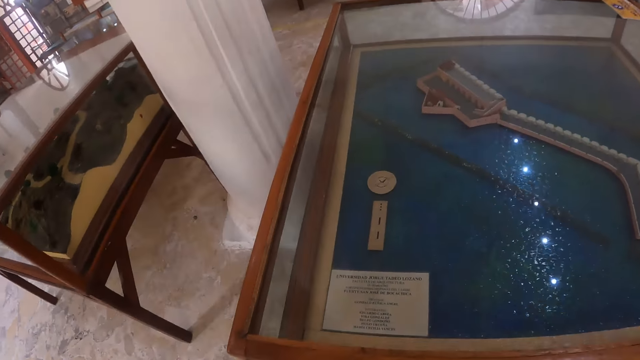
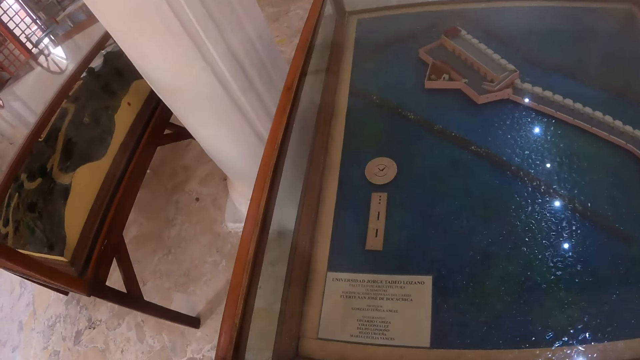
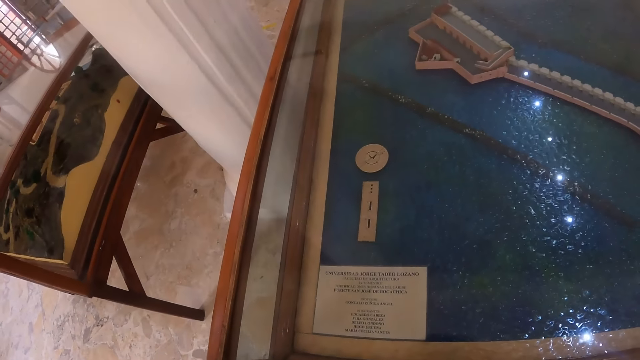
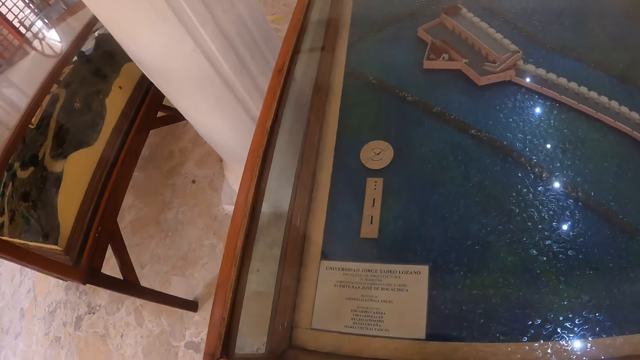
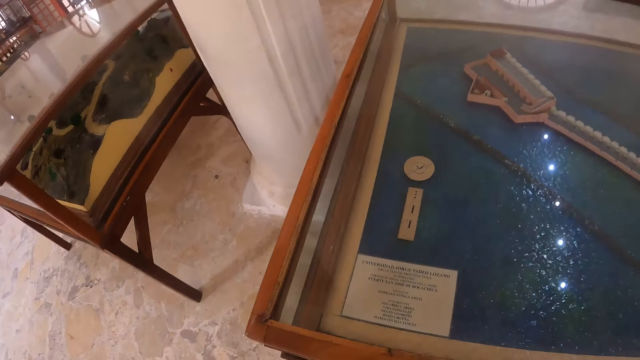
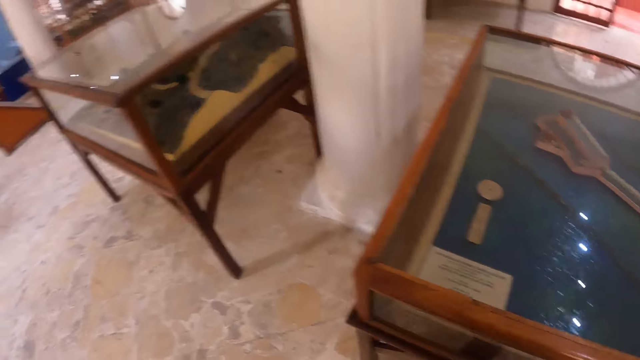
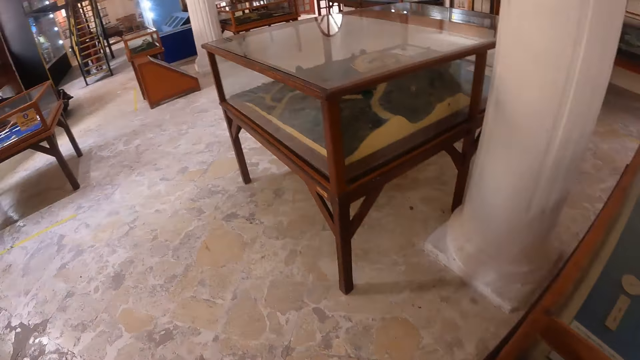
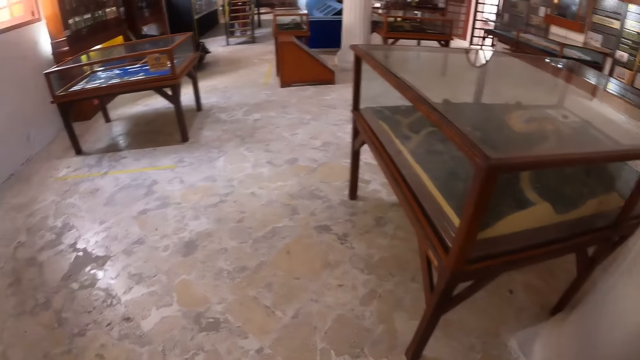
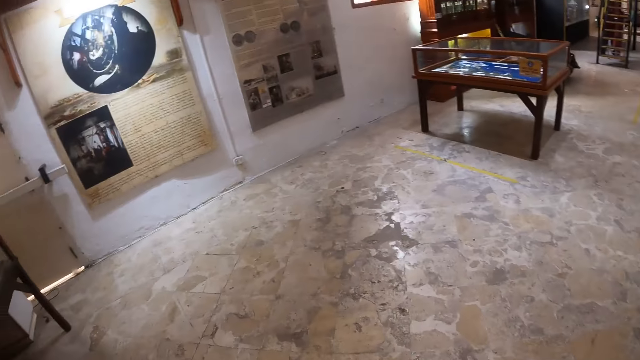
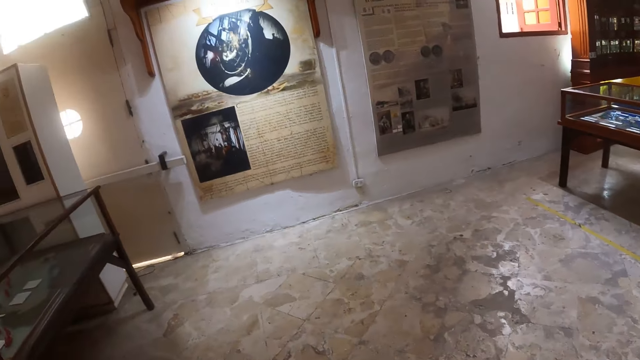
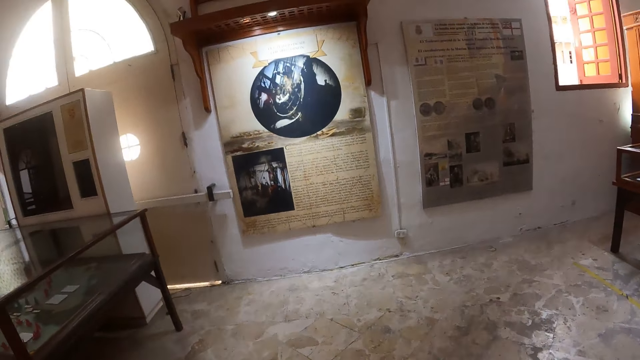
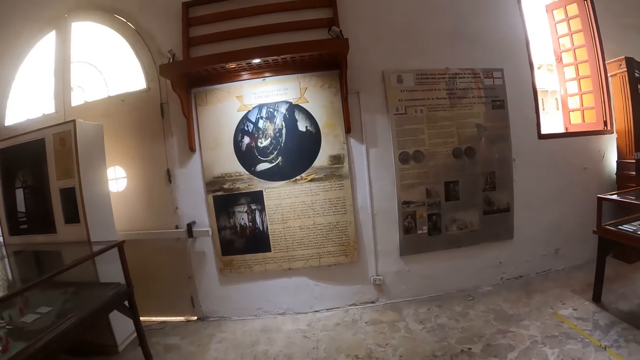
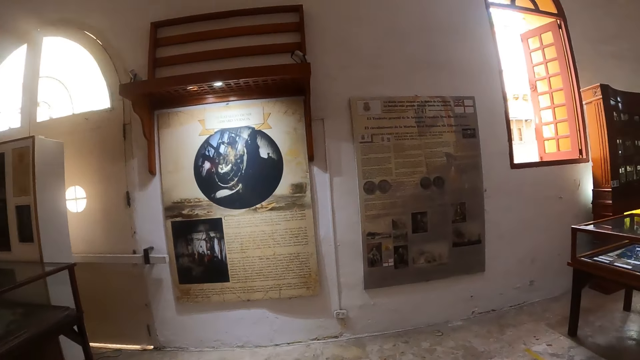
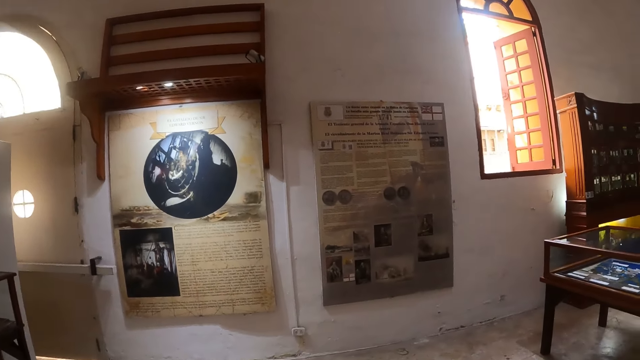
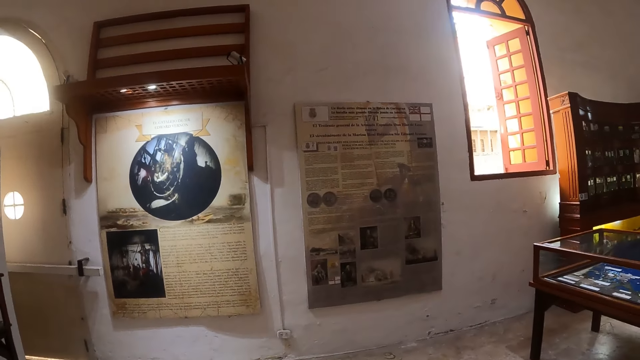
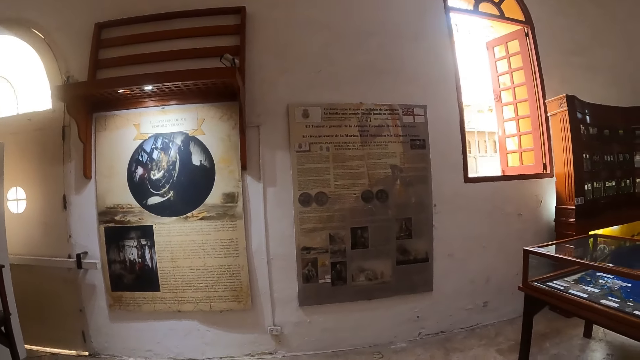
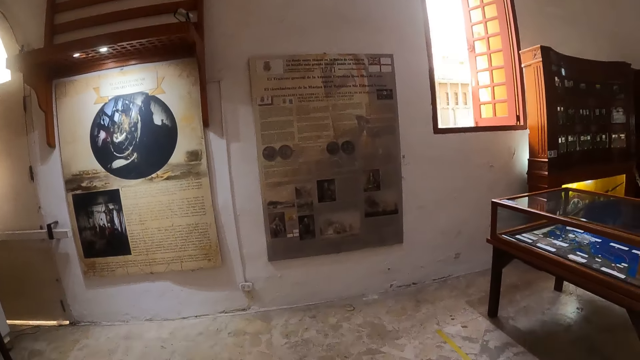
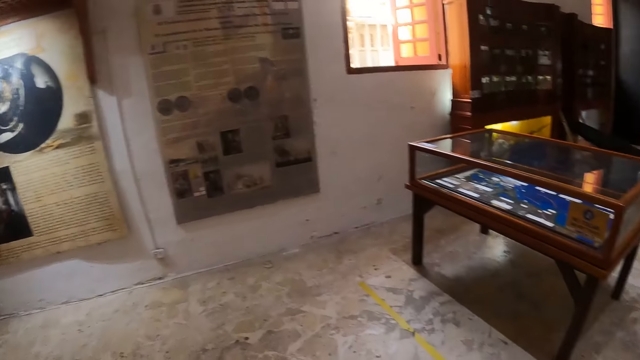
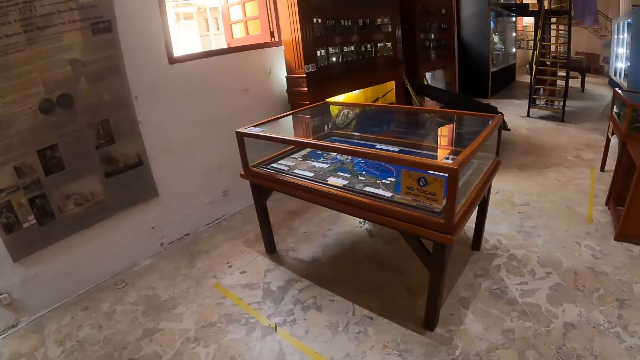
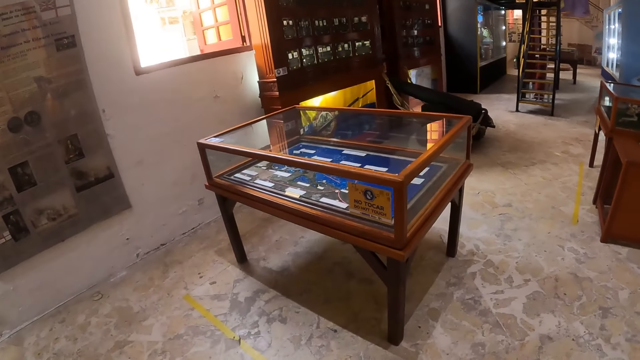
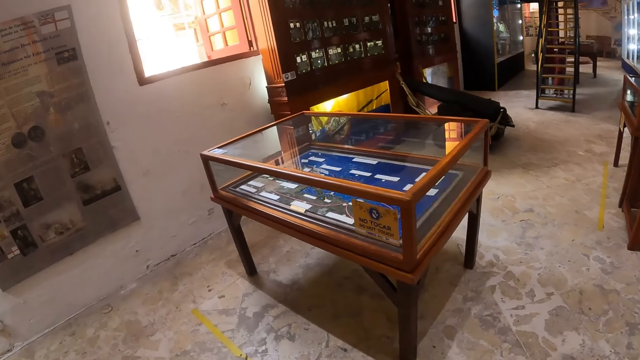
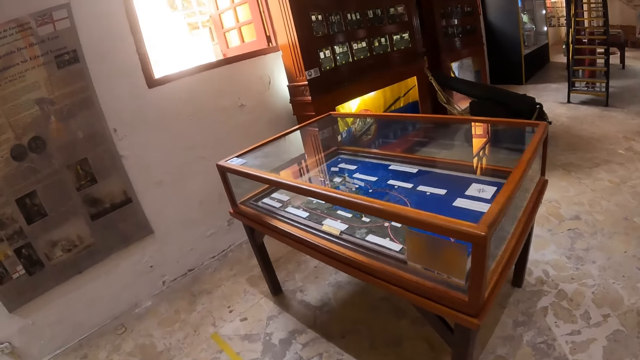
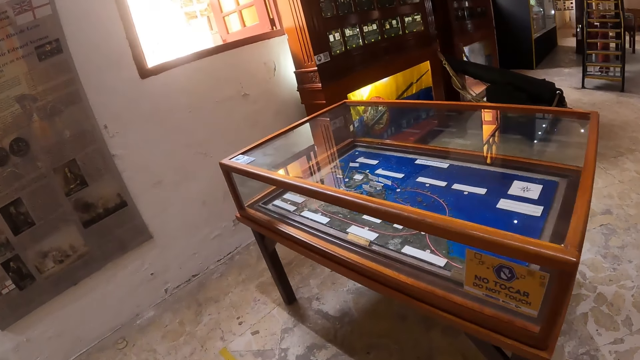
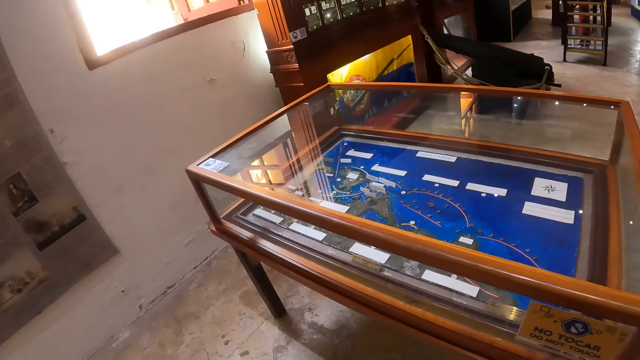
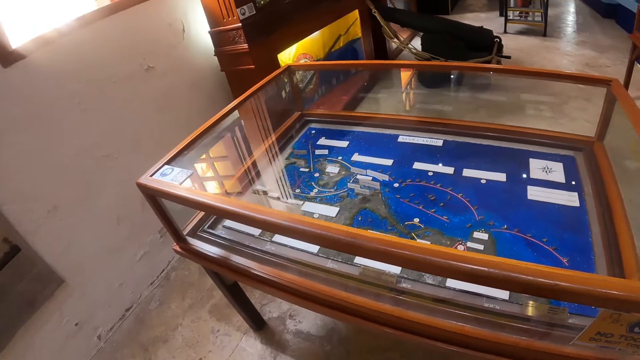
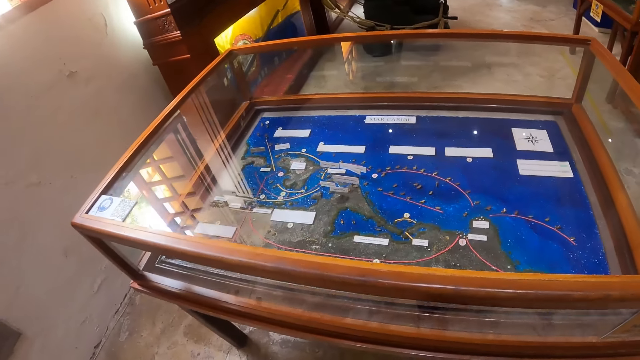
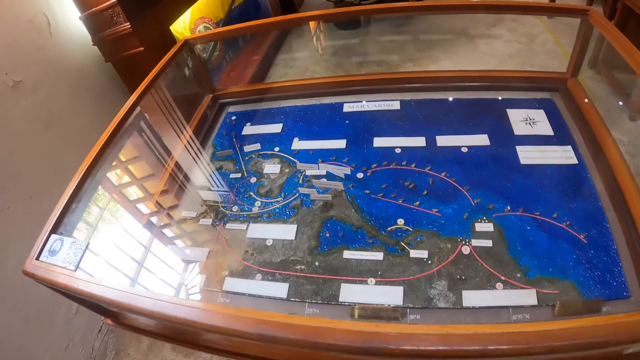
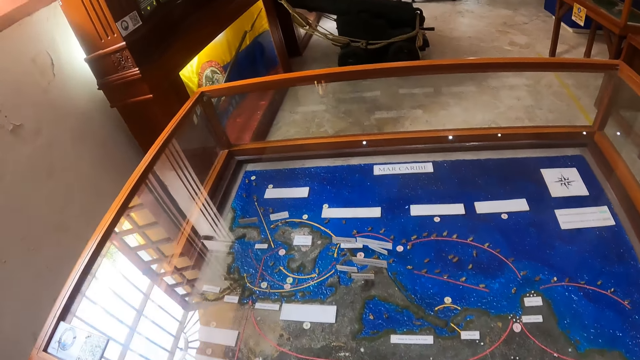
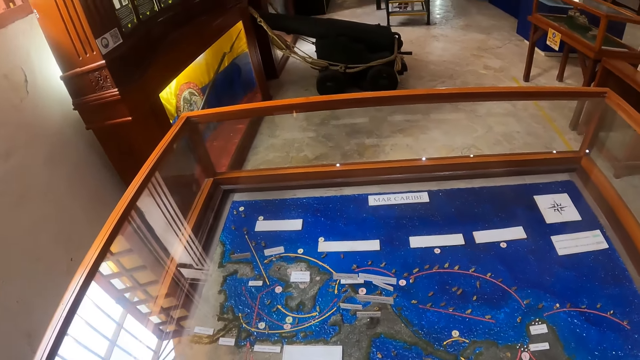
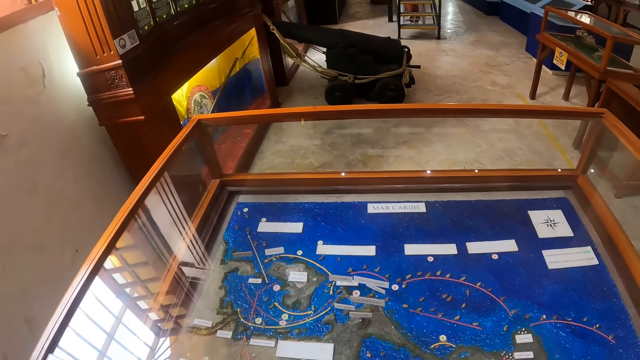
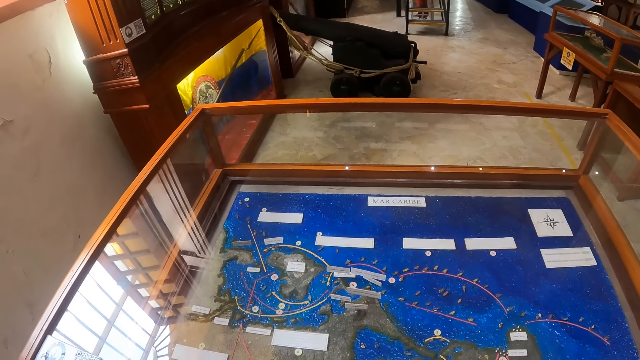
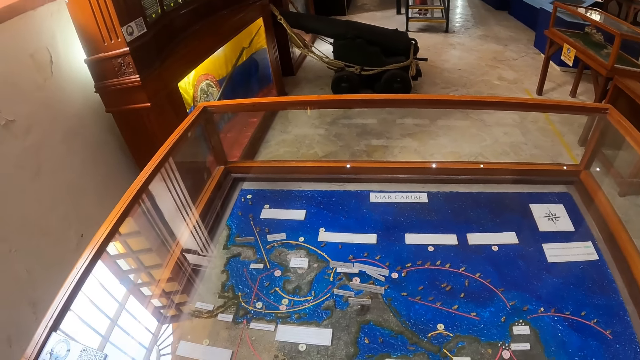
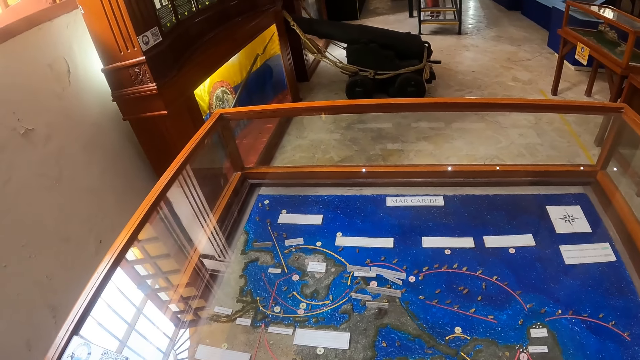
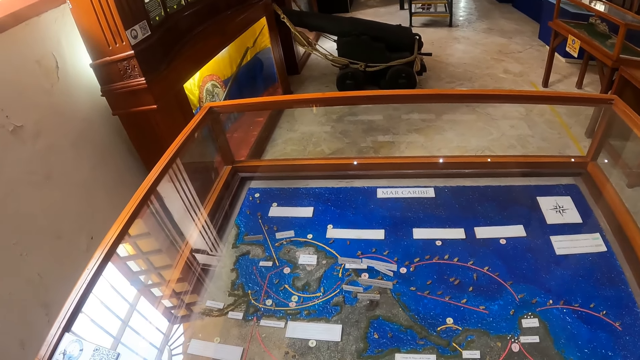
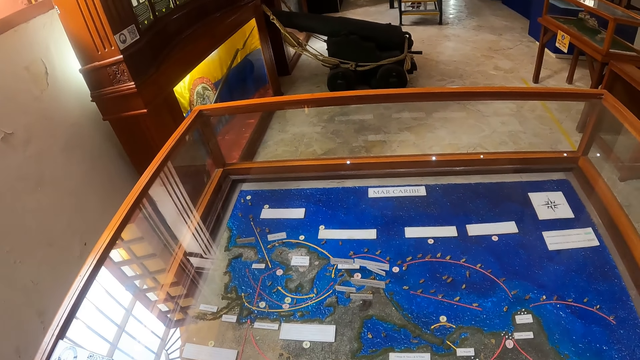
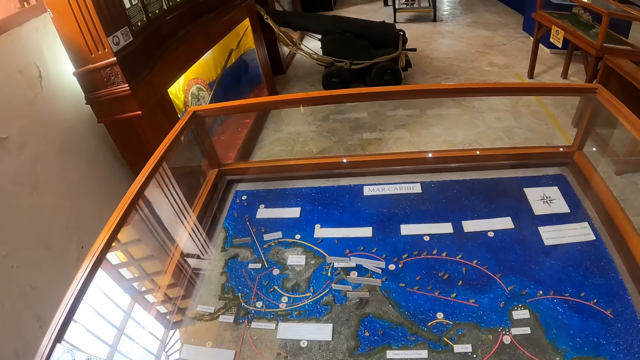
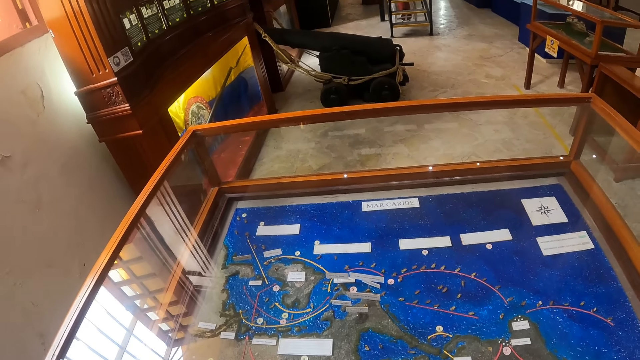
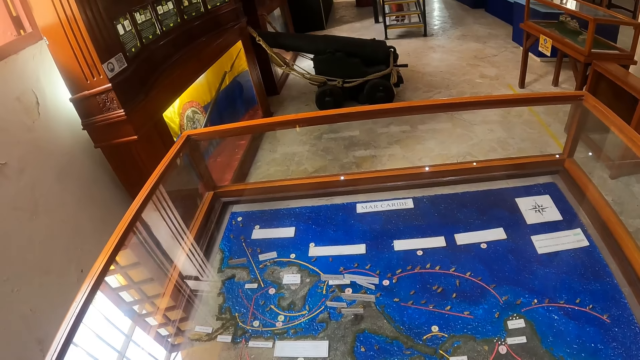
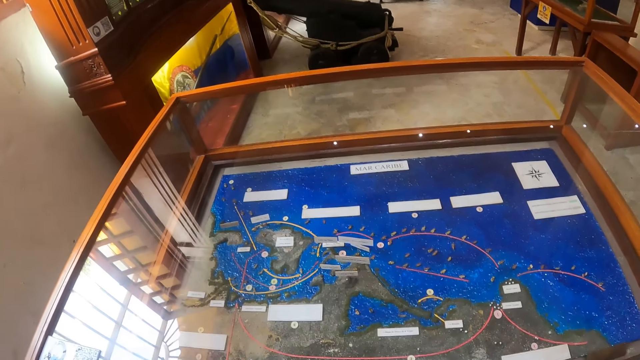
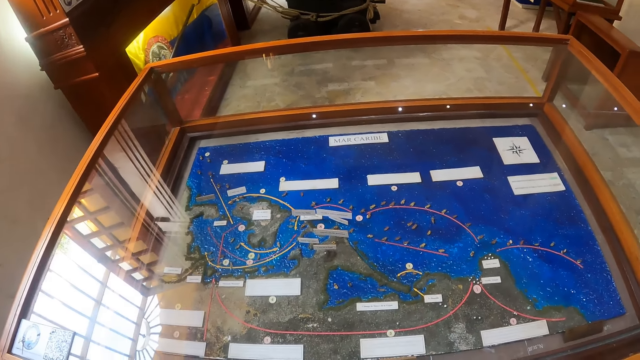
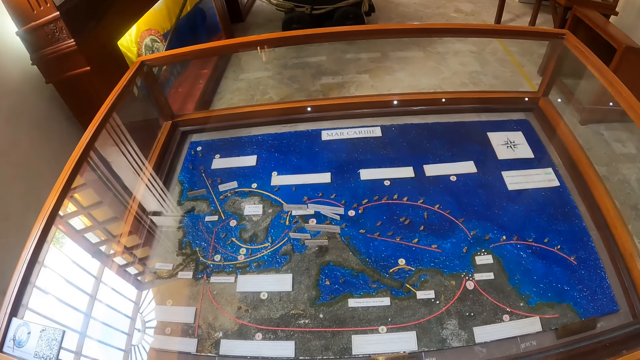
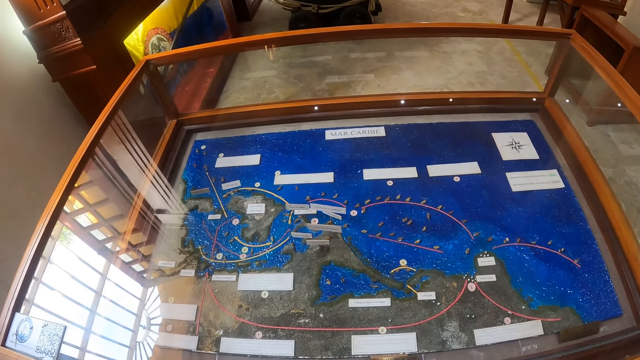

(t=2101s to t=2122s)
The camera wearer looks at the display on the table. They walk around. They stop at another table and look at the display on the table.
